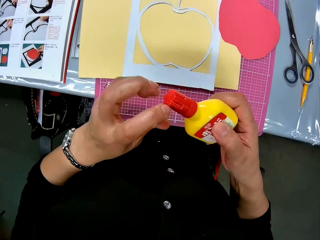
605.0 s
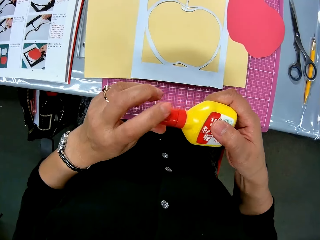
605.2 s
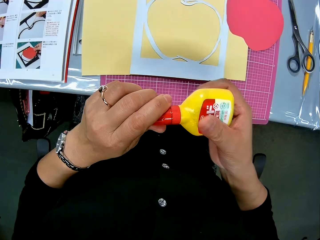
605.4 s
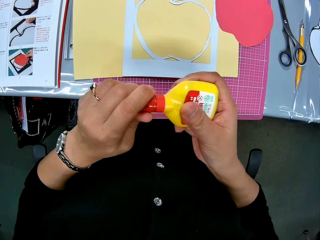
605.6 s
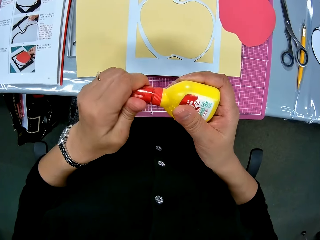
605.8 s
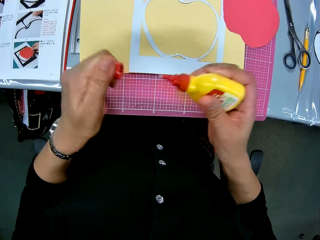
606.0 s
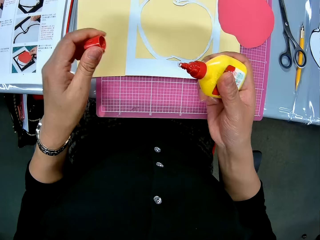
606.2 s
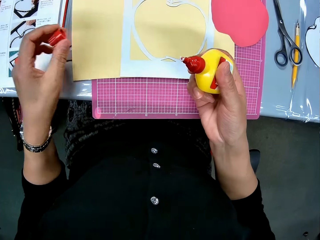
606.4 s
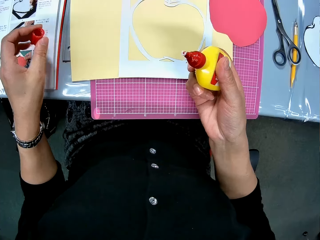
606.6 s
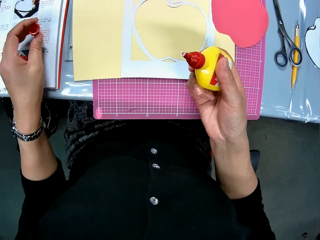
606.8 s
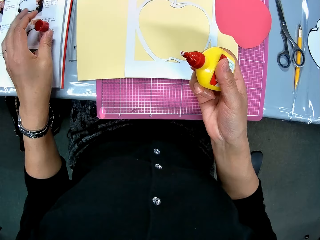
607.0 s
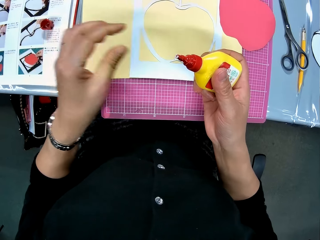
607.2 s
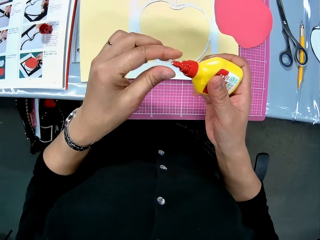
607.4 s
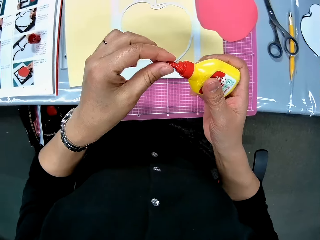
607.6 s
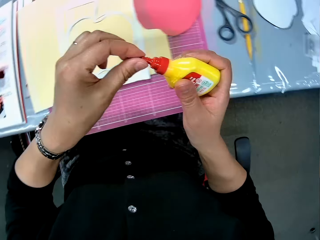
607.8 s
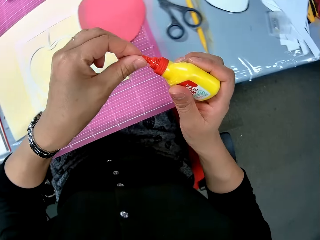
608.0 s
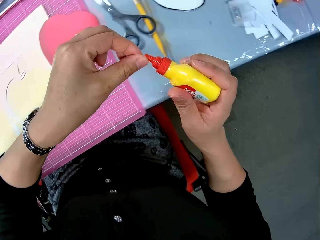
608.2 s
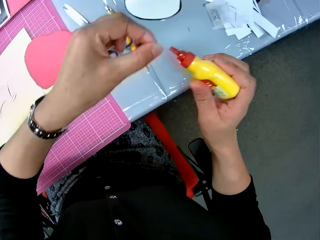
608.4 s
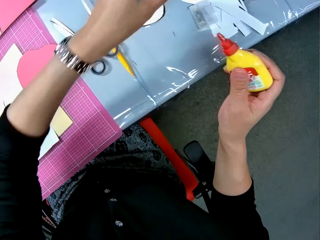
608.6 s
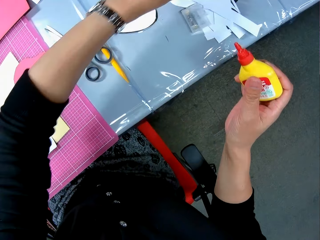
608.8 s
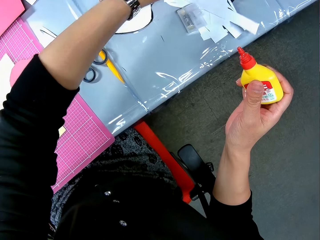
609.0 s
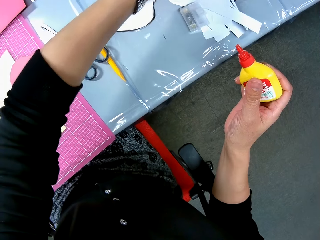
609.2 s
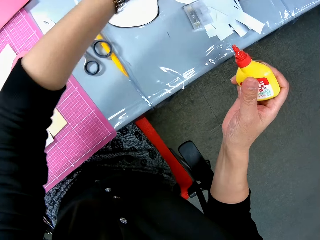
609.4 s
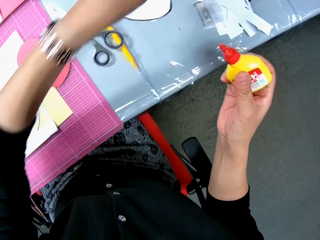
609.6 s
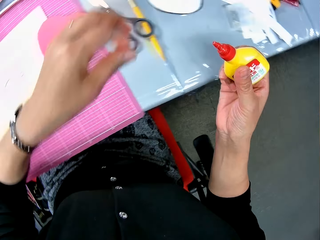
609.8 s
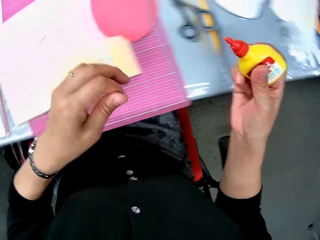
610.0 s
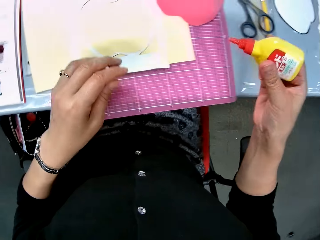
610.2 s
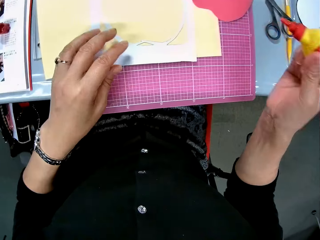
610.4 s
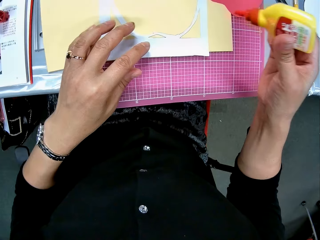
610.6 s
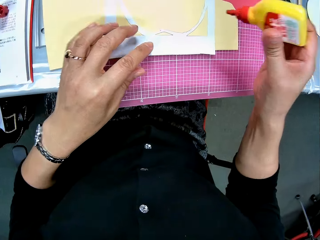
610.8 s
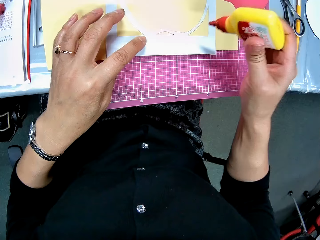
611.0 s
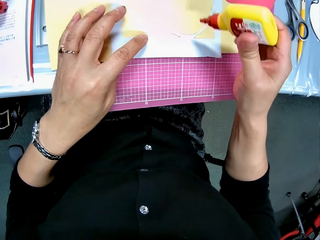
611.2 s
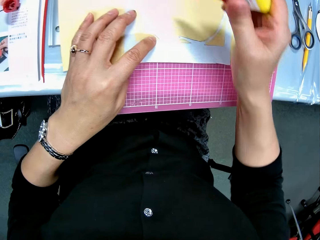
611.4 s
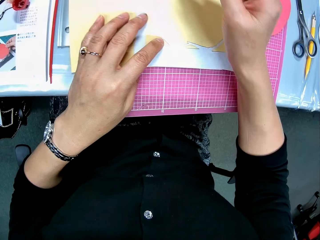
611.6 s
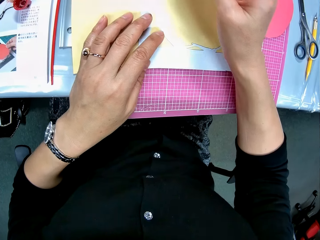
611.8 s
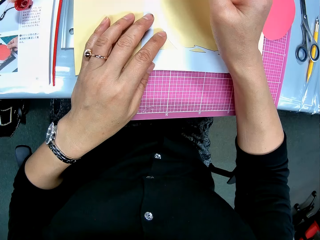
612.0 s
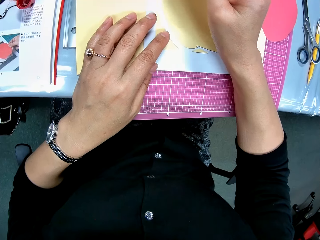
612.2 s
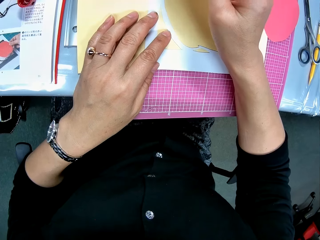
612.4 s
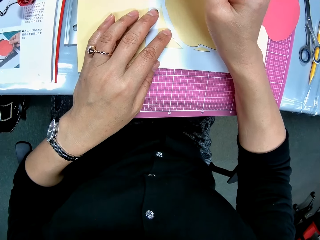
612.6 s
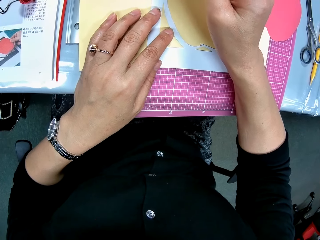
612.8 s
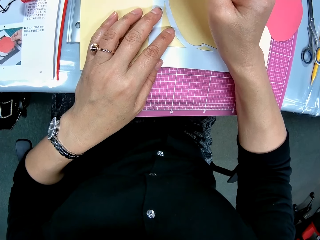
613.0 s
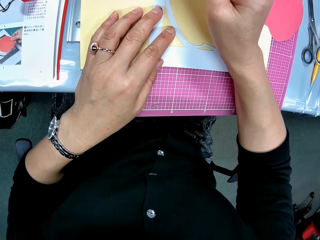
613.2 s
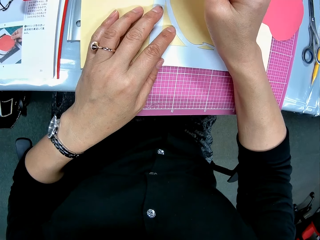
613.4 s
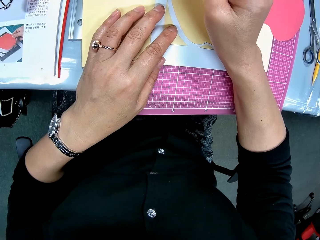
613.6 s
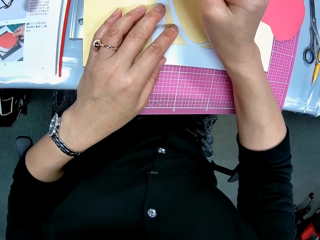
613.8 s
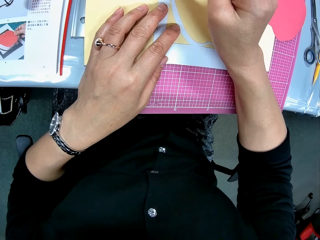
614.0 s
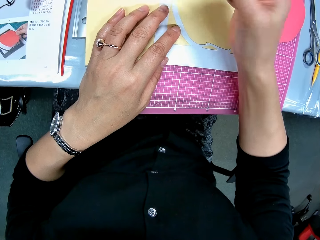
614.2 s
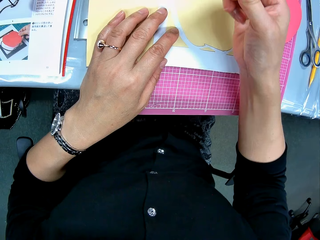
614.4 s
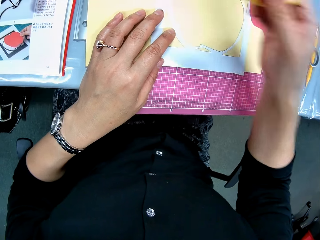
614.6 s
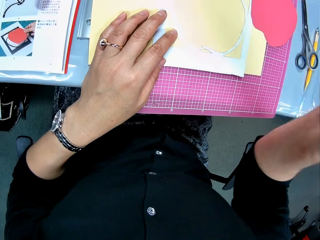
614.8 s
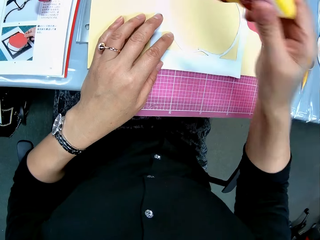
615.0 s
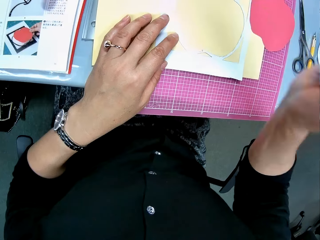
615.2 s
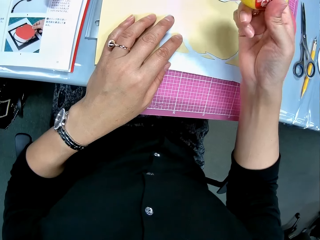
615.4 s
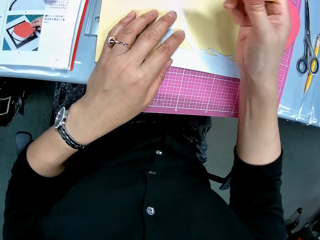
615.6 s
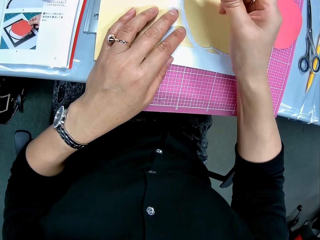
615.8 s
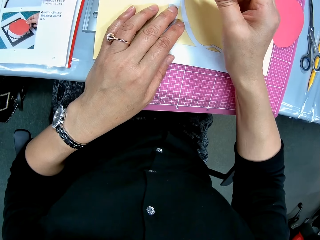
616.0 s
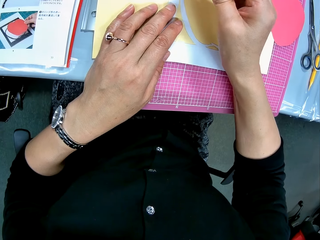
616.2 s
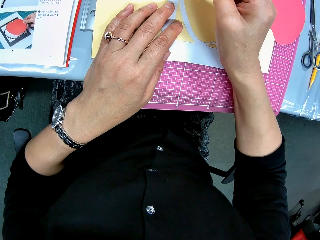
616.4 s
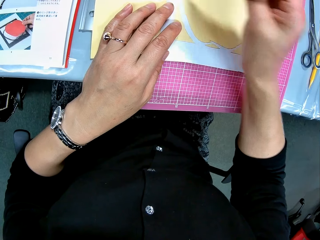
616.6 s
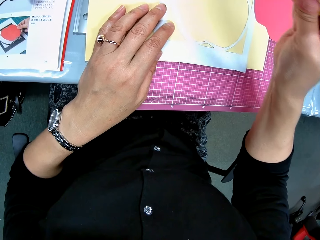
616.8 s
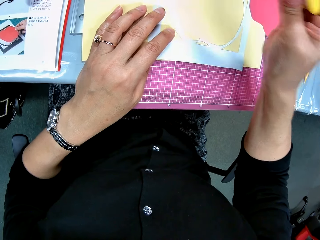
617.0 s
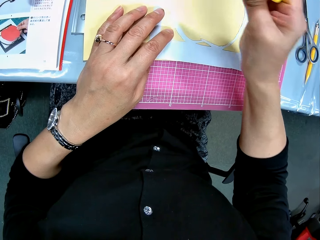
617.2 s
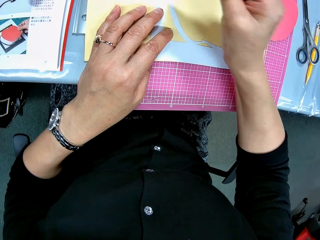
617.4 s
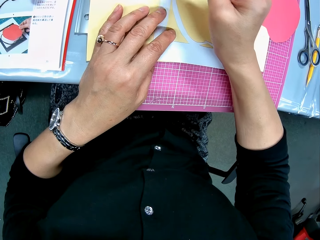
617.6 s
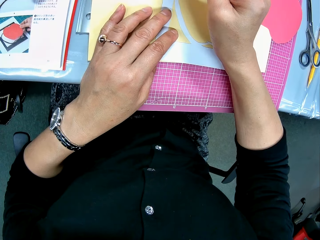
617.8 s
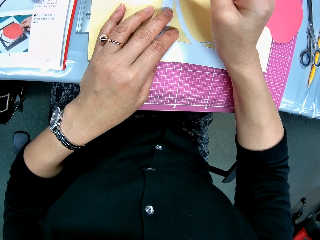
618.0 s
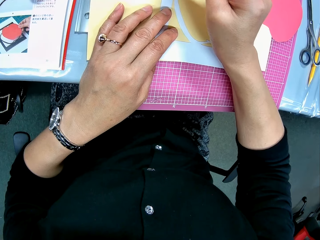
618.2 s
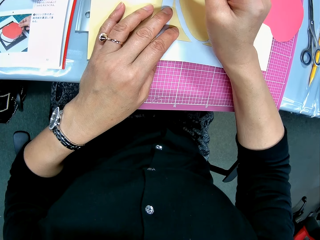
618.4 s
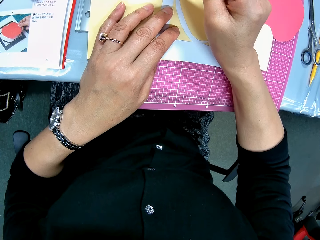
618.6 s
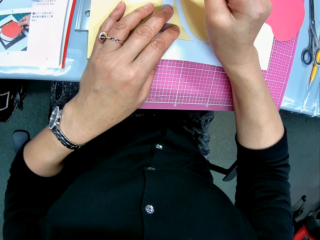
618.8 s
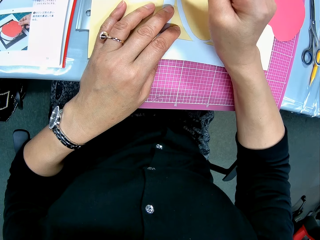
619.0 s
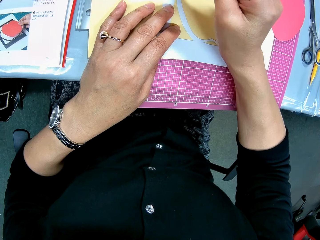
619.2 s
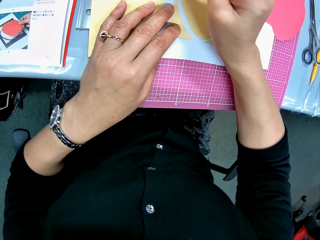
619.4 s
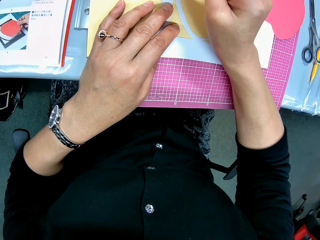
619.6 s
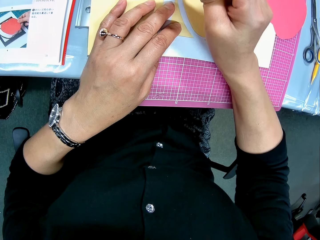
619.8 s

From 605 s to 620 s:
The camera wearer moves her hand towards the cut out and holds the glue with both her hands. She opens the glue container. She drops the glue cover on the book. She moves her hand towards the glue. She removes glue from the top of the glue container with her left hand. She holds the glue with both her hands and pulls on dried glue on the bottle opening. She dusts off the glue on her left hand. She places the dried glue on the table and moves her hand towards the cut out. She places her left hand on the white paper craft. She shakes the glue container with her hand. She applies glue to the white paper craft. She shakes the glue container. She continues to apply glue to the white paper craft. She lifts up her hand, lowers her hand towards the paperboard, and applies glue on the paperboard.

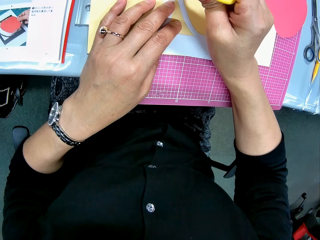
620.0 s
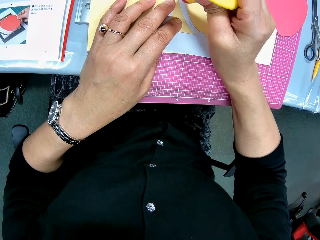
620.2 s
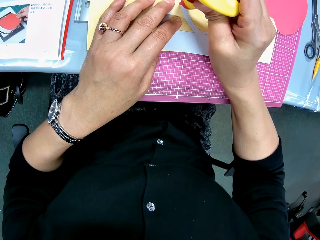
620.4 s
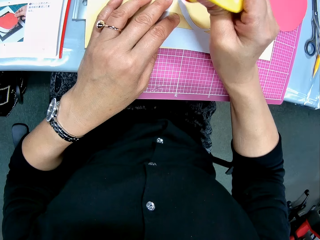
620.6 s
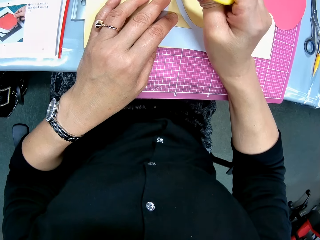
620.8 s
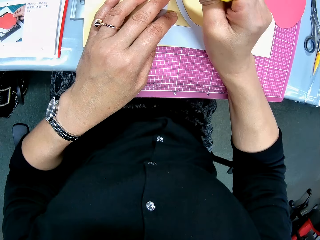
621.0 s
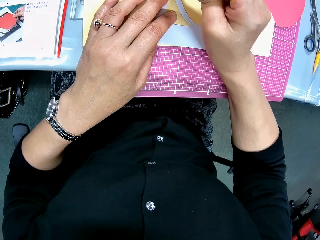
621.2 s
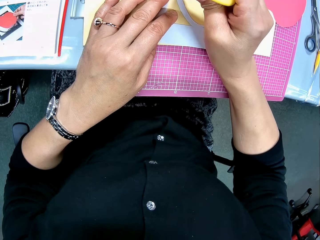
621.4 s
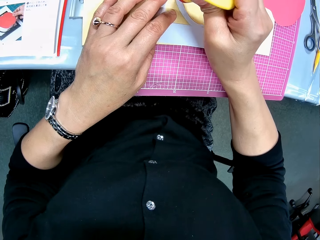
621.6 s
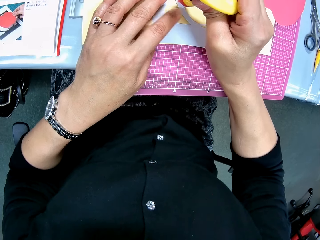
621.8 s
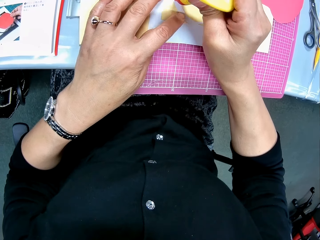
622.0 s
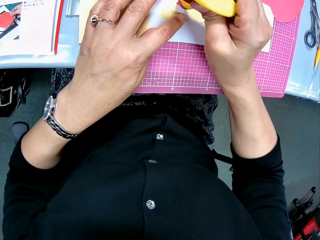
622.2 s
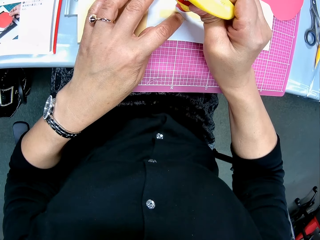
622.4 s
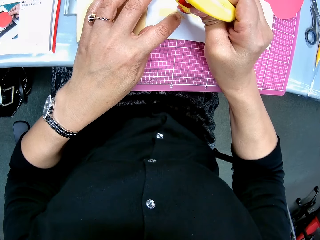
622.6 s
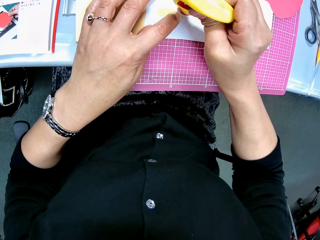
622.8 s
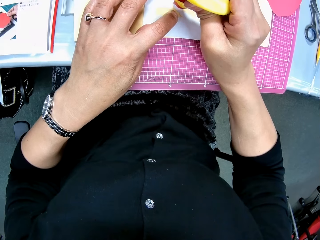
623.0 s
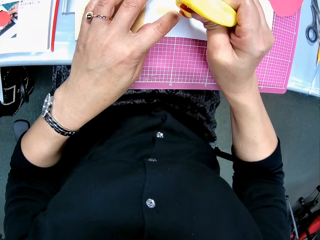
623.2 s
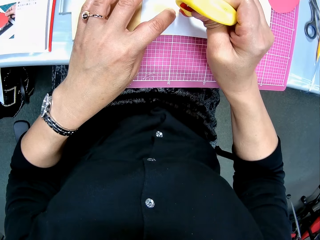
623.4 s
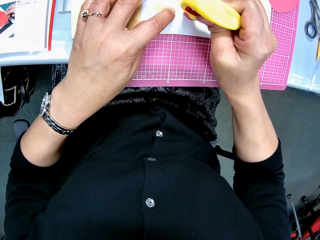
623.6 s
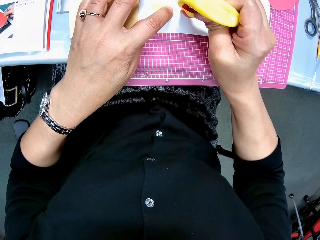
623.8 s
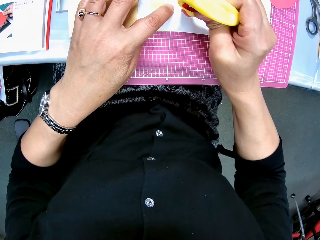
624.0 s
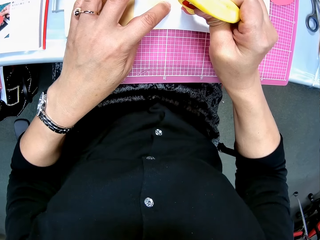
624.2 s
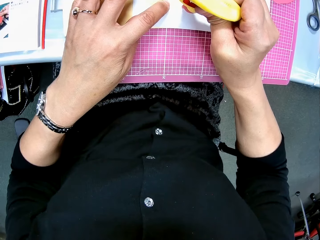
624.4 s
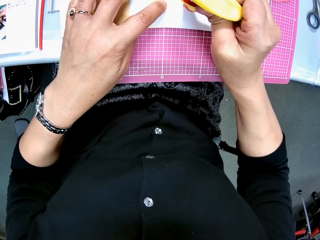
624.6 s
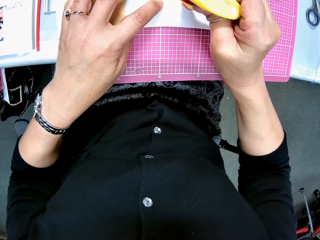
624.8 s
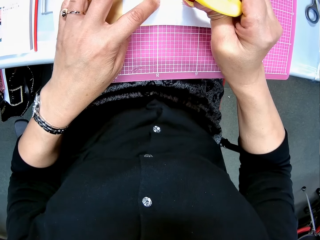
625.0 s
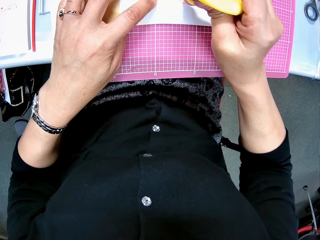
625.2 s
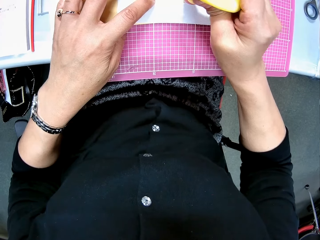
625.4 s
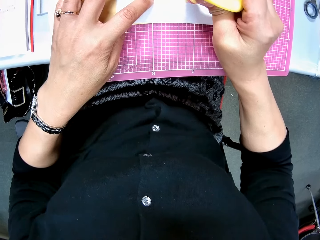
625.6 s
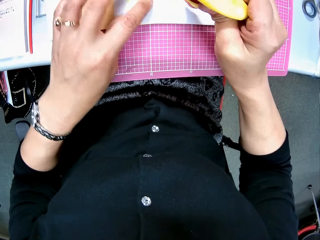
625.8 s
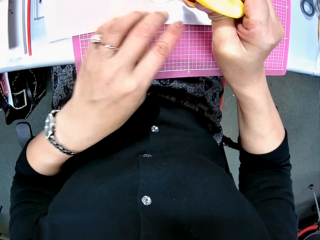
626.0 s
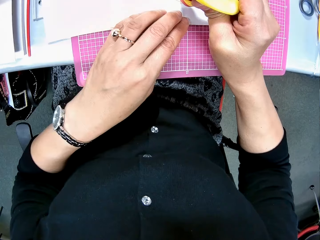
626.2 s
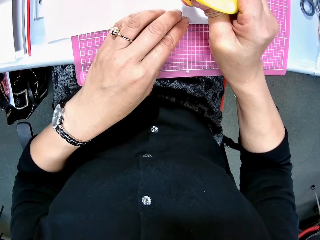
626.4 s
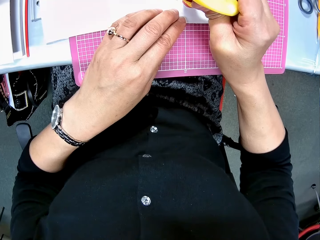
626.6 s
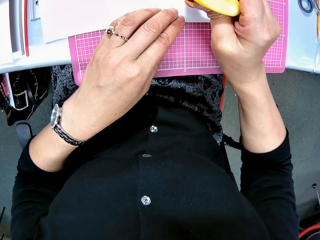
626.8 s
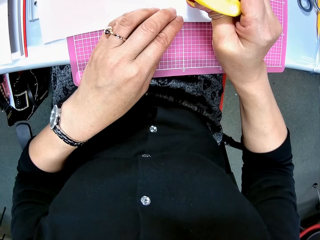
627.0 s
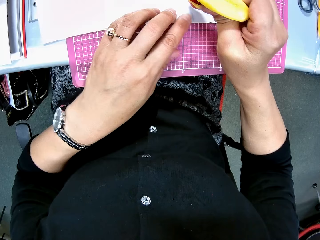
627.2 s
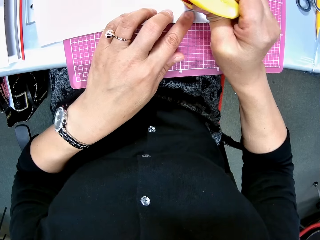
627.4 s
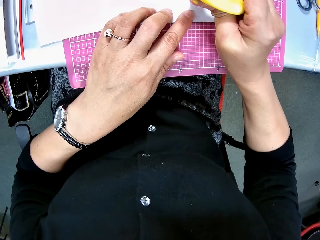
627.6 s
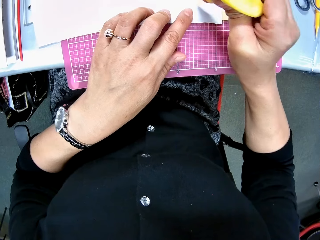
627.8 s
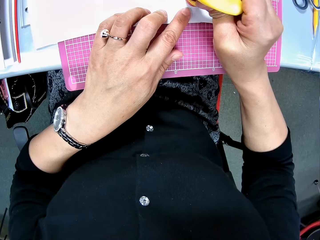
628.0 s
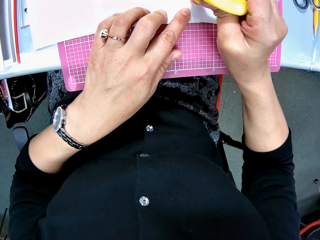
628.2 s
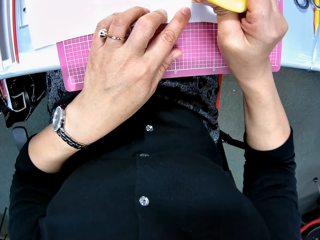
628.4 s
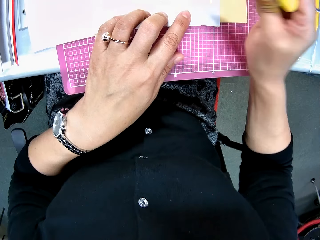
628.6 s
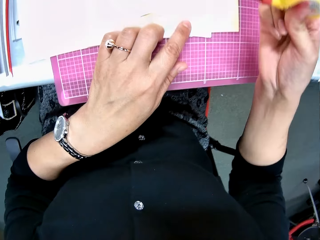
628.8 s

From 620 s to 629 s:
The camera wearer moves her hand forwards. She applies glue on the paperboard.
